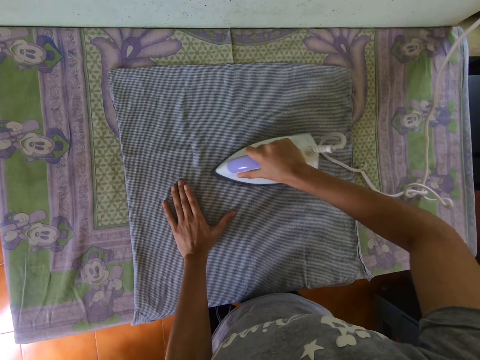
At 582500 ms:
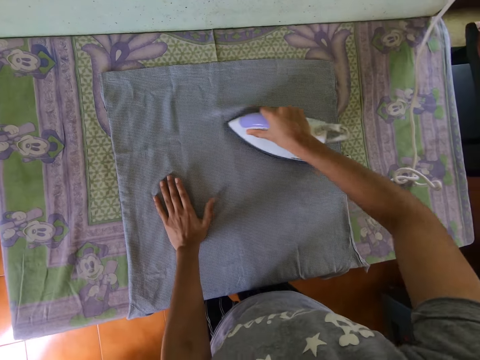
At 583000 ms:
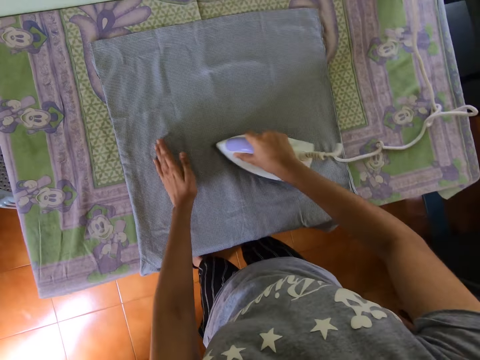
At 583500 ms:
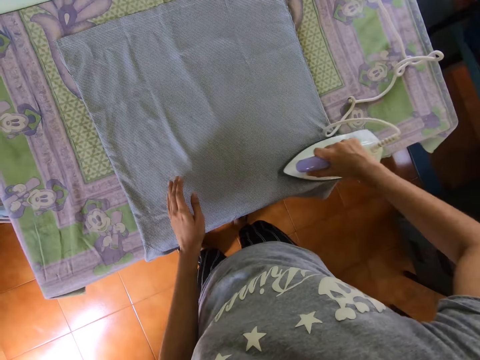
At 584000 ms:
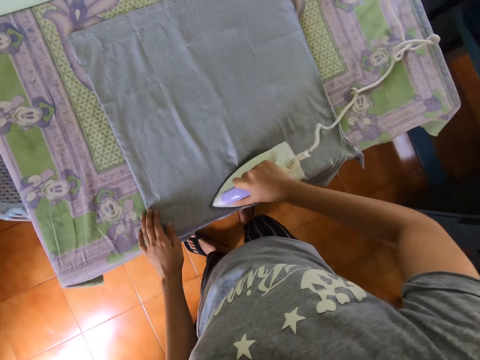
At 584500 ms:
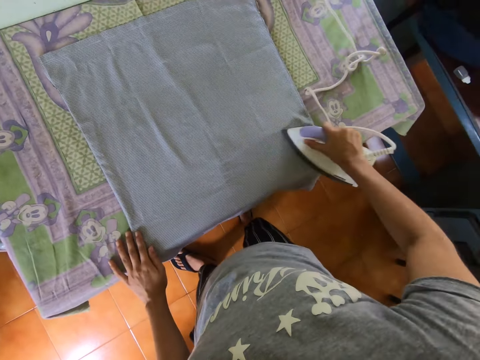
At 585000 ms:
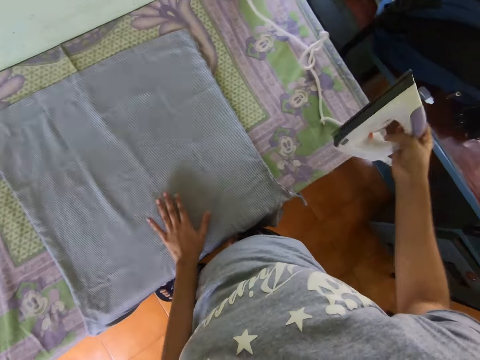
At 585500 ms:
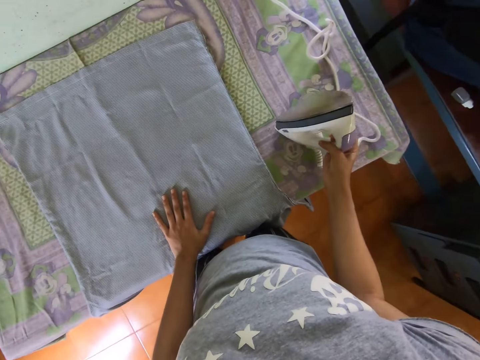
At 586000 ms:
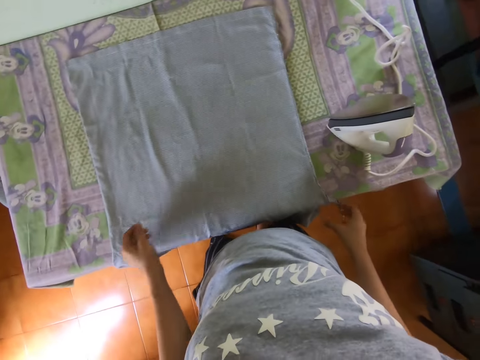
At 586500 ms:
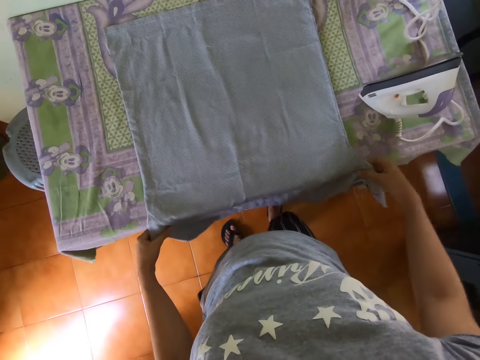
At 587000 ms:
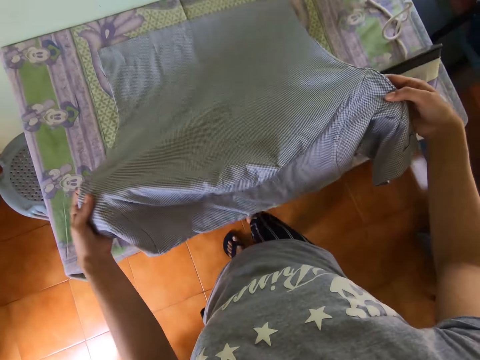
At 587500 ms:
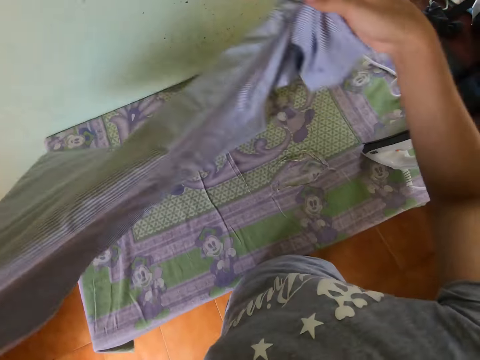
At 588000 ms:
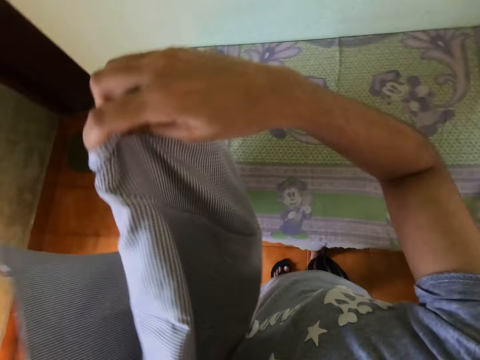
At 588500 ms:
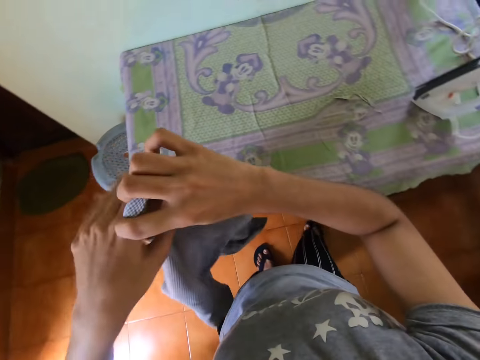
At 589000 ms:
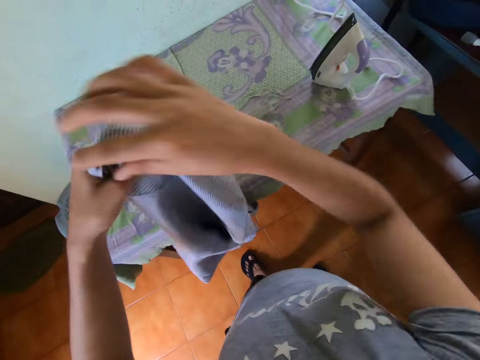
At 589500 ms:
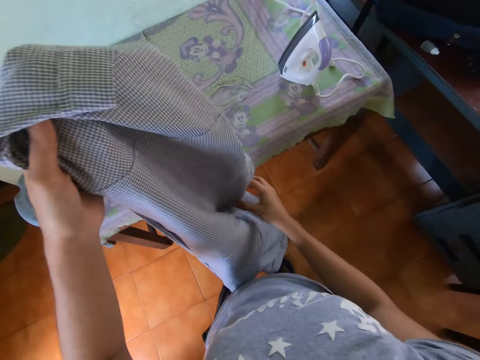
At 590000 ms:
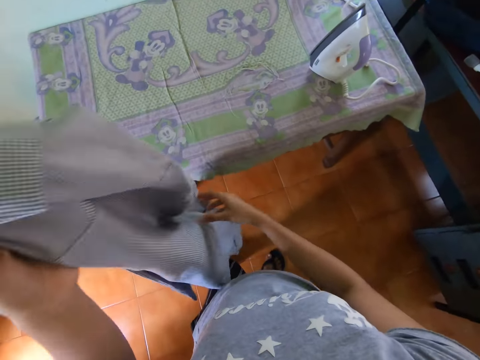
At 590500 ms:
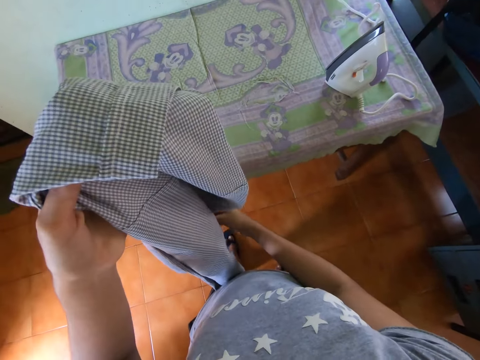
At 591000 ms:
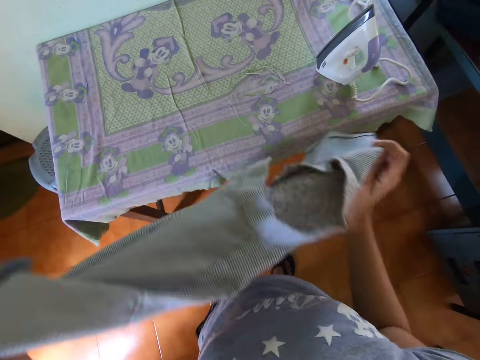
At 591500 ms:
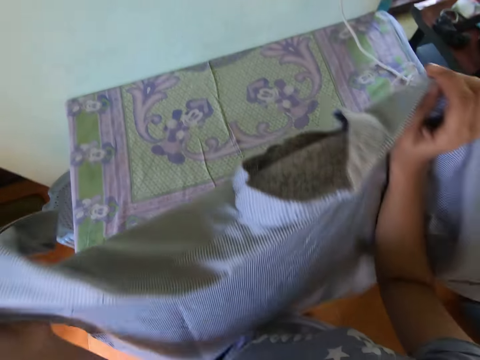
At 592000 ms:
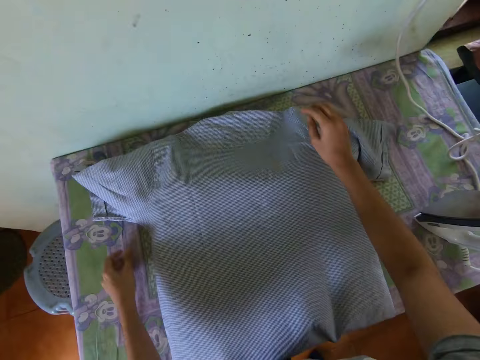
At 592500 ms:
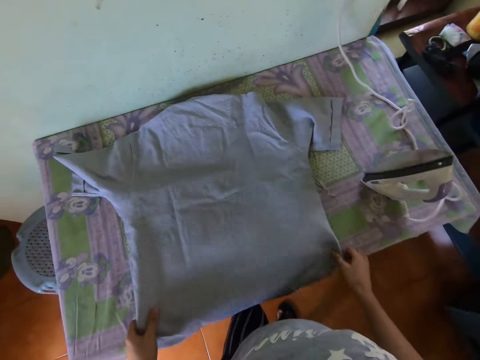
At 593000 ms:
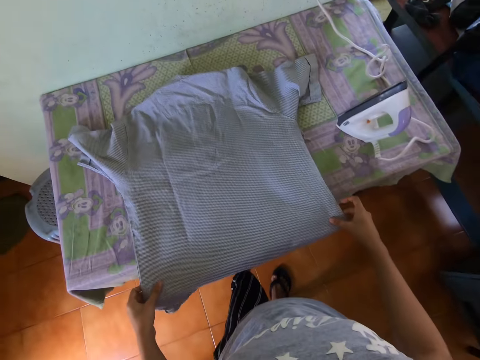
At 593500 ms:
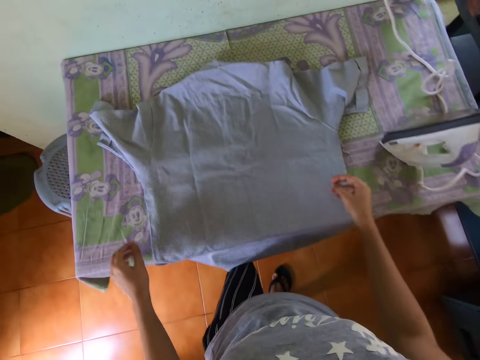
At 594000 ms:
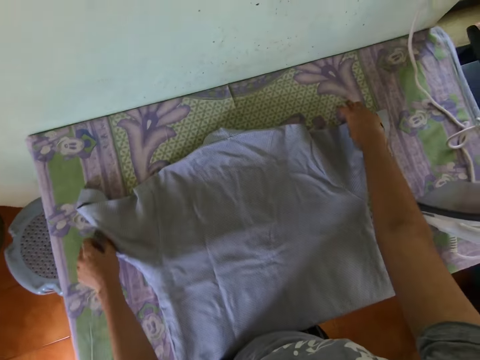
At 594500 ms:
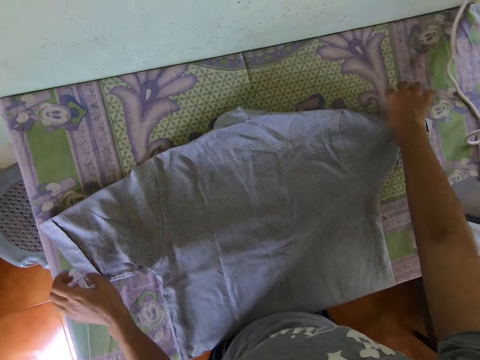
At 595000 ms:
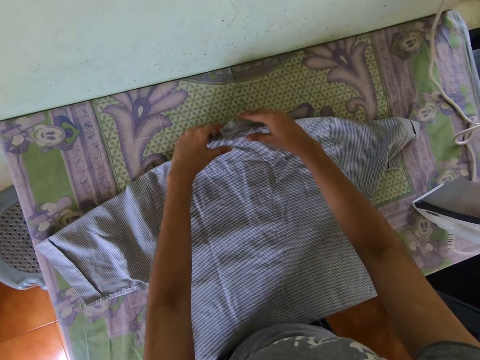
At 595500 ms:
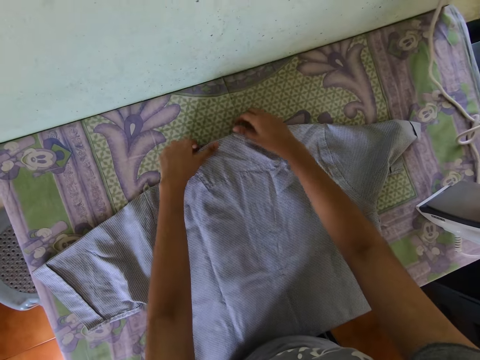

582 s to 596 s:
The camera wearer puts an iron box on the ironing board. They pick up a t-shirt on the ironing board. They straighten the t-shirt. They put the t-shirt on the ironing board. They straighten the t-shirt. They pull the t-shirt.

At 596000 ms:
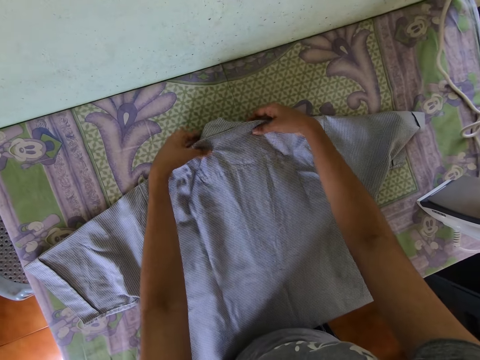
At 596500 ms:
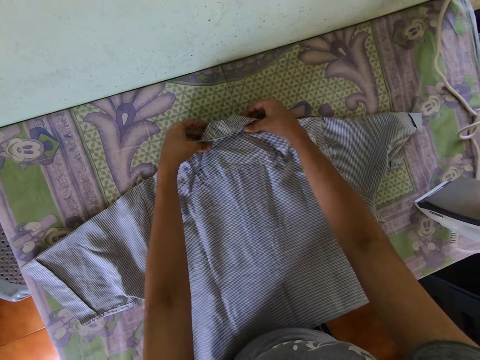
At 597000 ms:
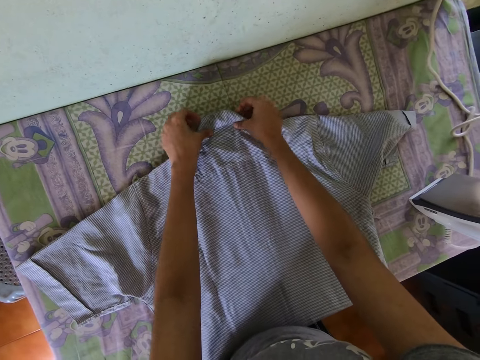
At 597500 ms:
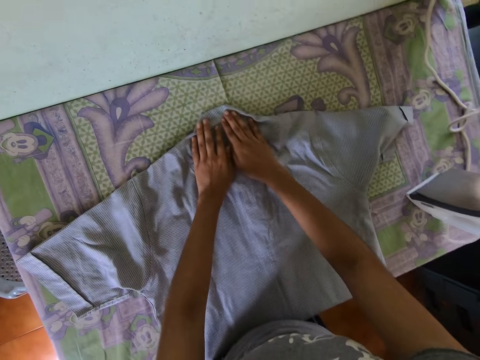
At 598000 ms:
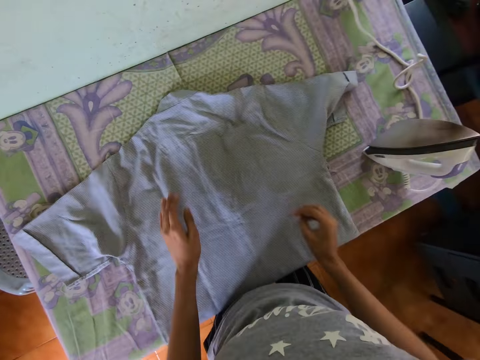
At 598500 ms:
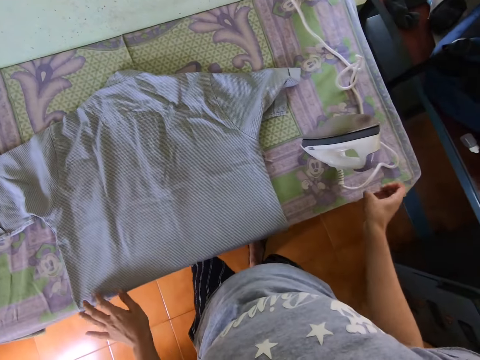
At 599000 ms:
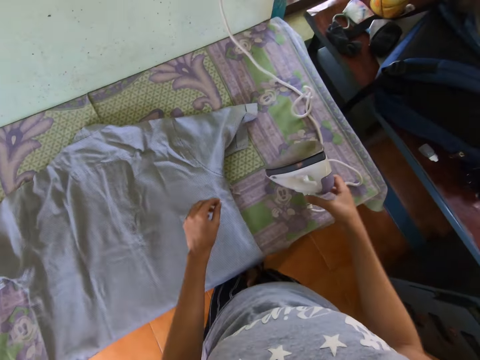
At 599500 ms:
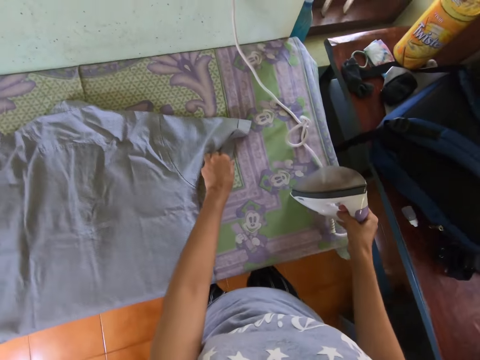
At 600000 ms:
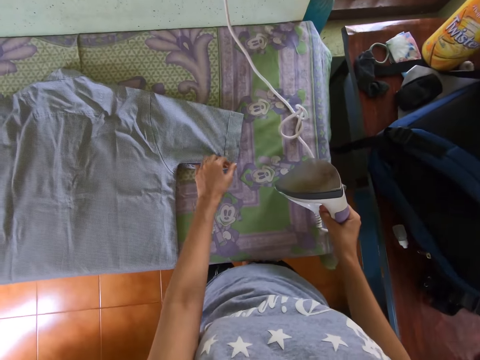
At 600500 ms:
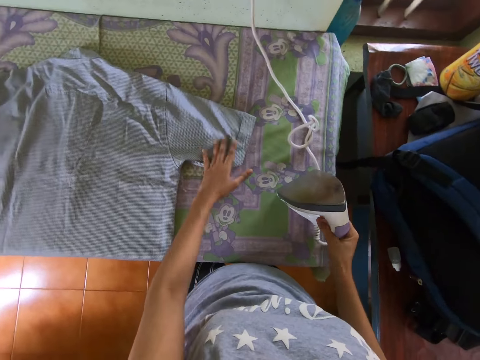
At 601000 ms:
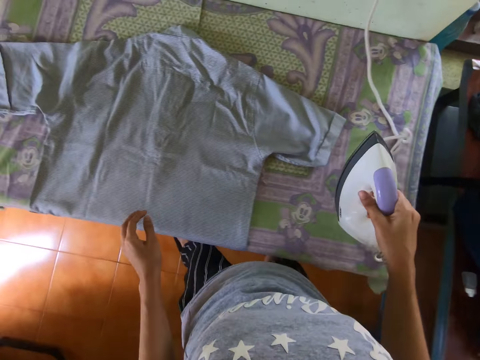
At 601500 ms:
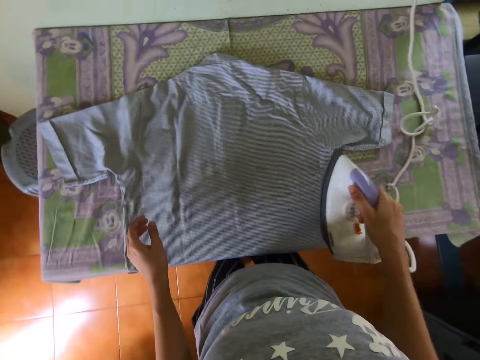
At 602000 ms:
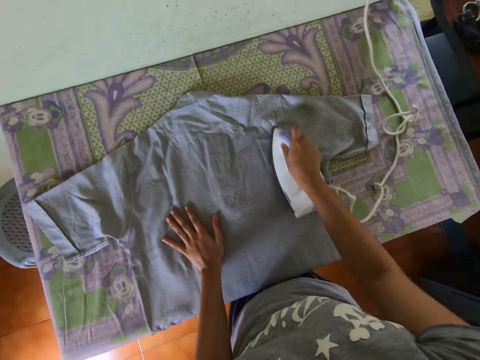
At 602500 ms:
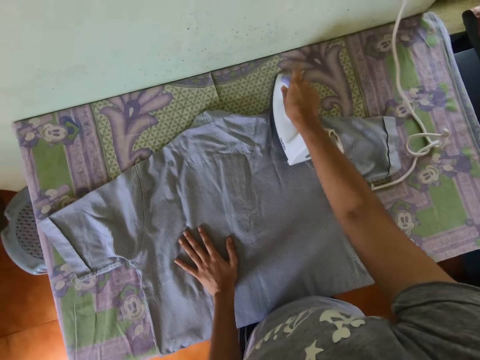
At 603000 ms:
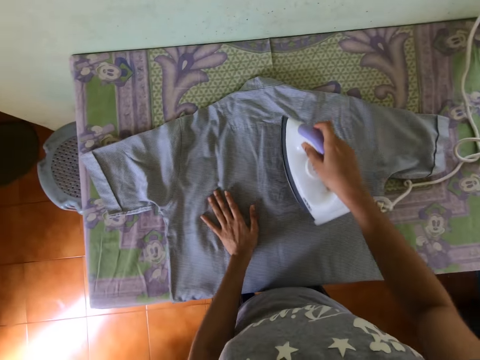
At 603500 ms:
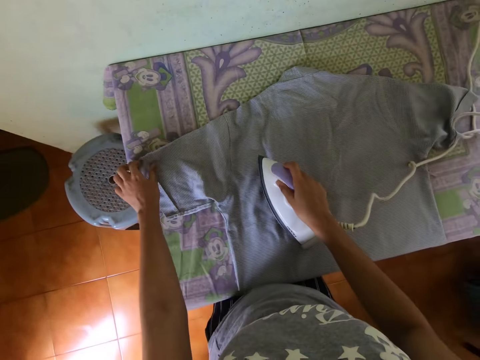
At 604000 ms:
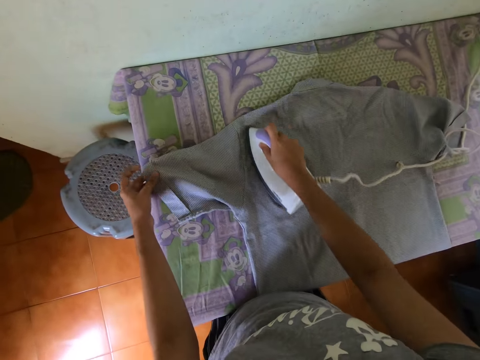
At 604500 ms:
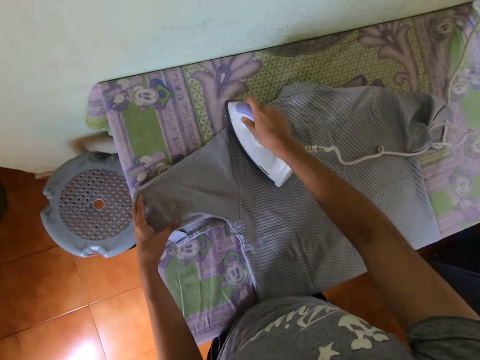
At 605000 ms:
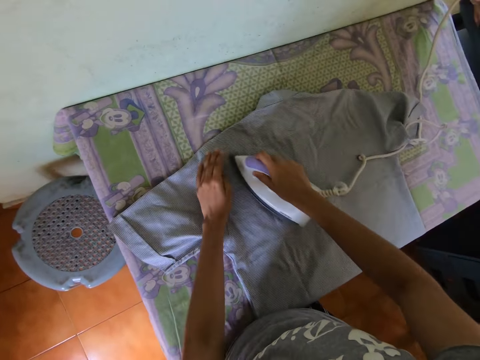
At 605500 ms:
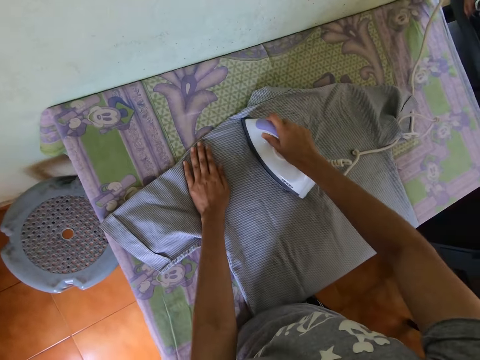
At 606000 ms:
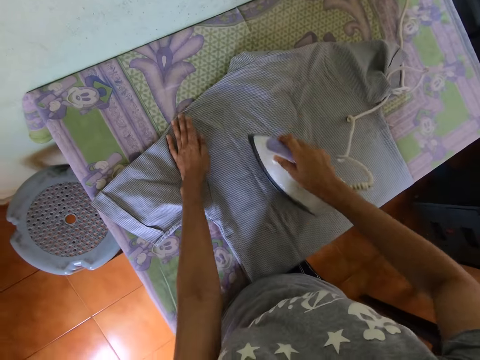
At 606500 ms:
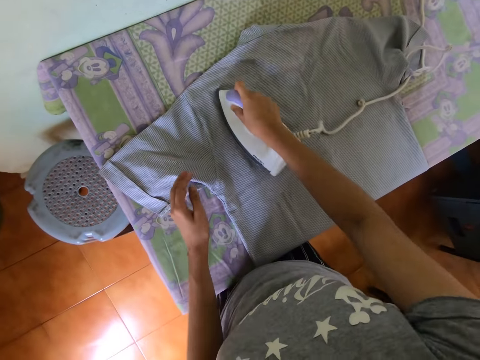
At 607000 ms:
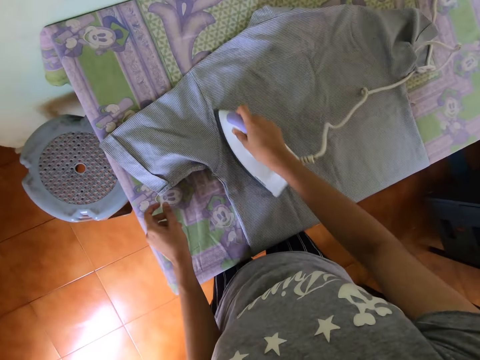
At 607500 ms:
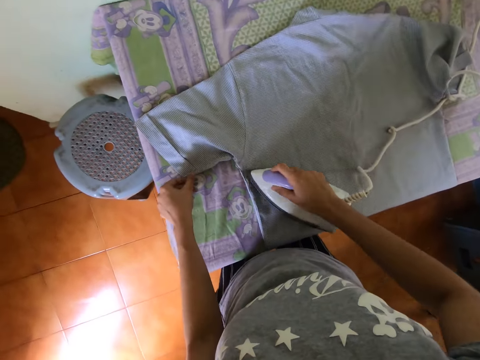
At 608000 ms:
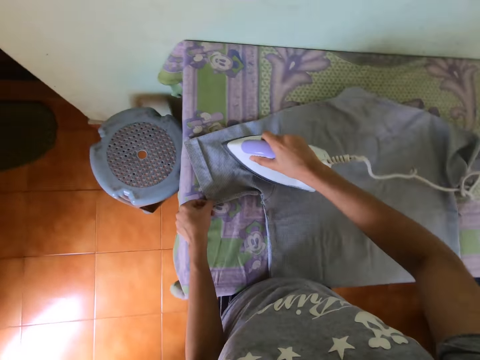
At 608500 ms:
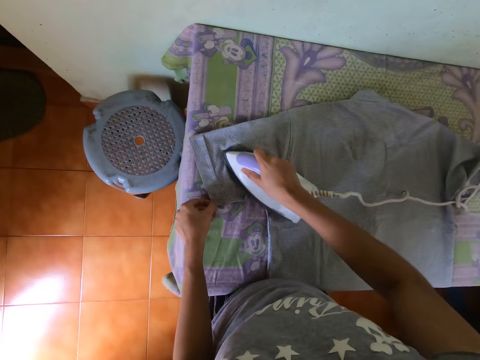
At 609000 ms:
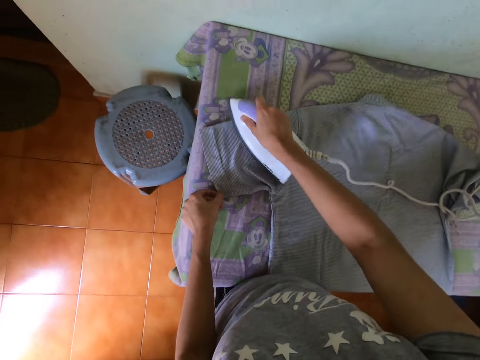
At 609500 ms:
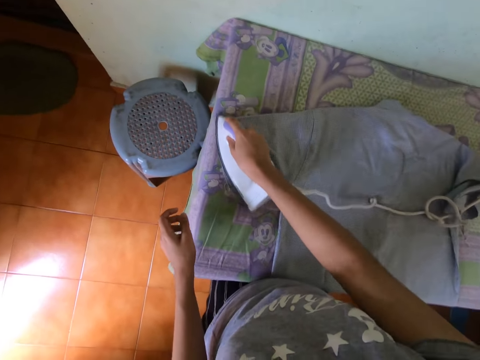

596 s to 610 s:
The camera wearer folds the neck of a shirt. They straighten a hand. They move an iron box on the ironing board. They push the shirt. They straighten the shirt with the left hand. They pull the shirt. They pick up the iron box on the ironing board. They iron the shirt with the iron box.
